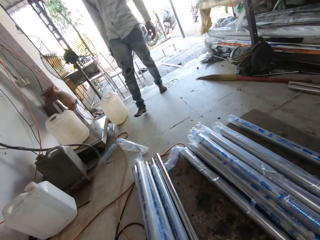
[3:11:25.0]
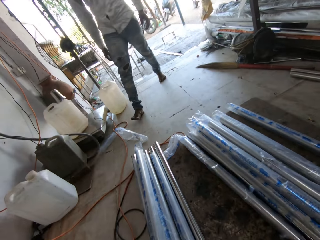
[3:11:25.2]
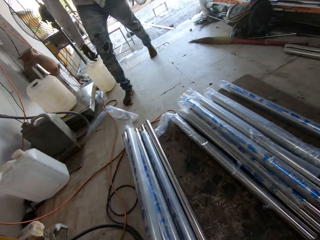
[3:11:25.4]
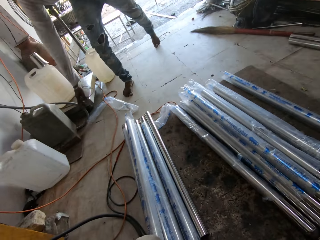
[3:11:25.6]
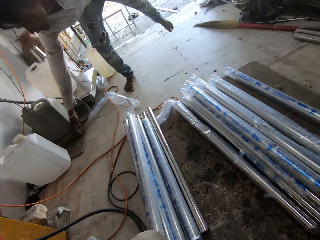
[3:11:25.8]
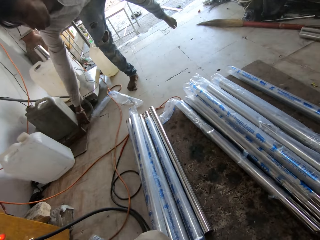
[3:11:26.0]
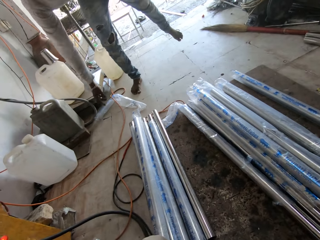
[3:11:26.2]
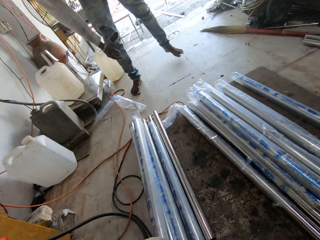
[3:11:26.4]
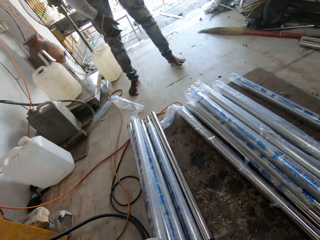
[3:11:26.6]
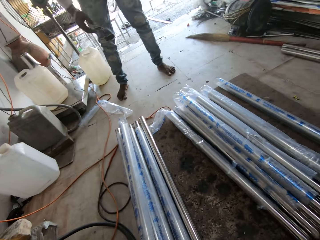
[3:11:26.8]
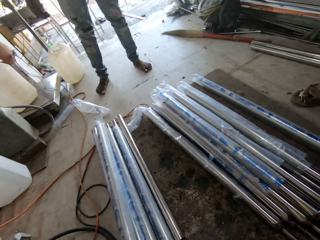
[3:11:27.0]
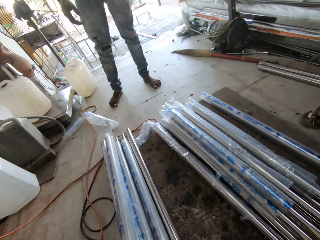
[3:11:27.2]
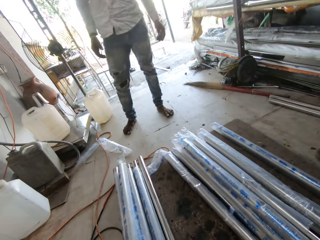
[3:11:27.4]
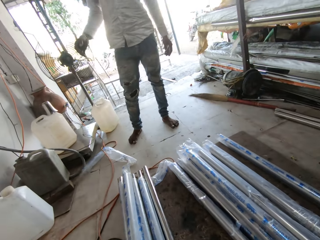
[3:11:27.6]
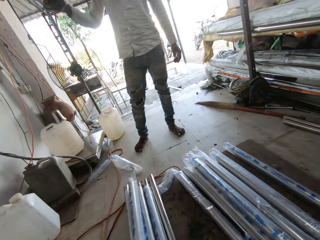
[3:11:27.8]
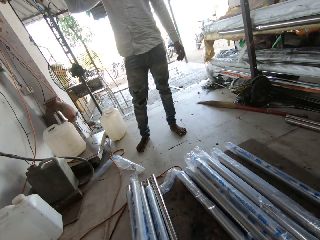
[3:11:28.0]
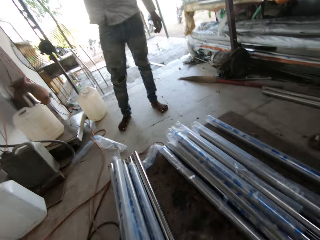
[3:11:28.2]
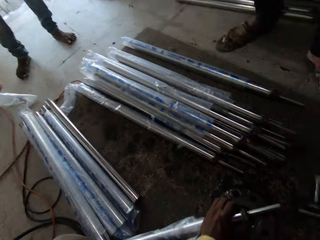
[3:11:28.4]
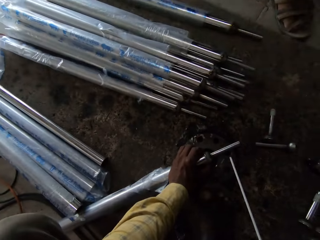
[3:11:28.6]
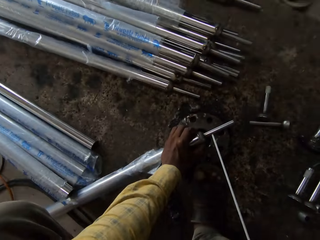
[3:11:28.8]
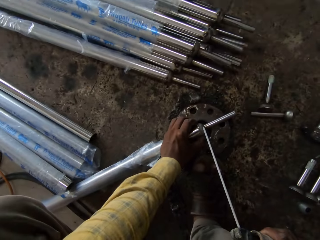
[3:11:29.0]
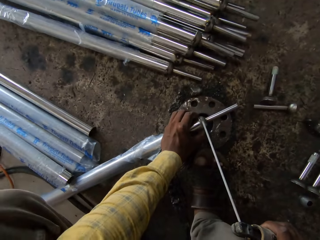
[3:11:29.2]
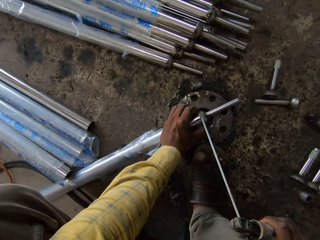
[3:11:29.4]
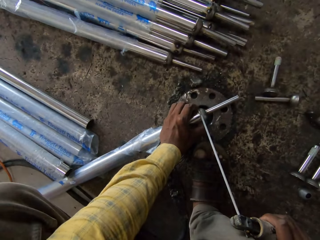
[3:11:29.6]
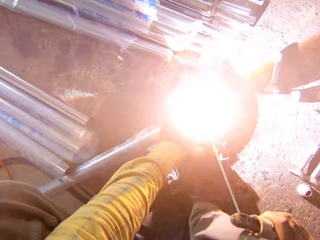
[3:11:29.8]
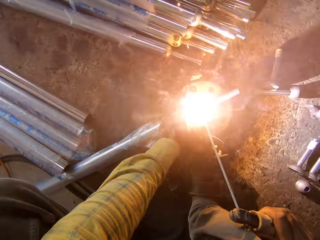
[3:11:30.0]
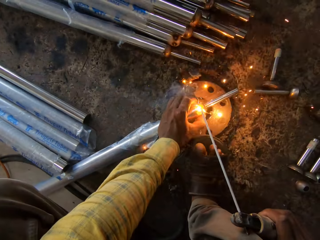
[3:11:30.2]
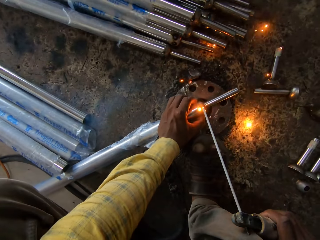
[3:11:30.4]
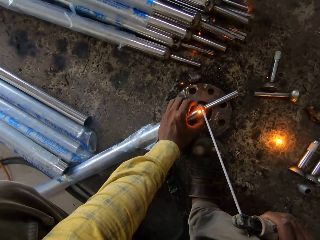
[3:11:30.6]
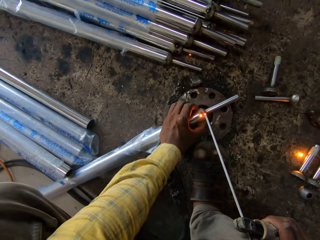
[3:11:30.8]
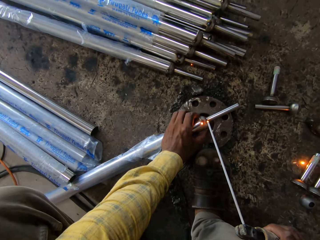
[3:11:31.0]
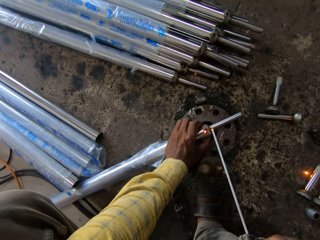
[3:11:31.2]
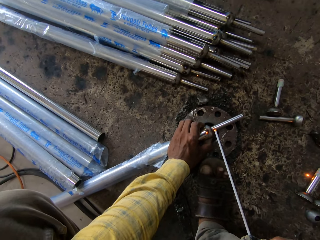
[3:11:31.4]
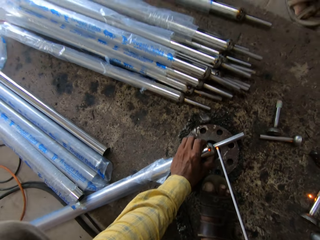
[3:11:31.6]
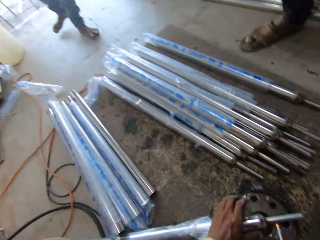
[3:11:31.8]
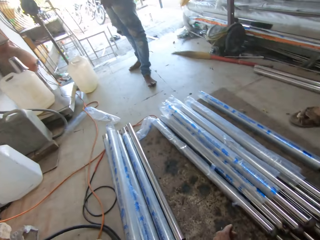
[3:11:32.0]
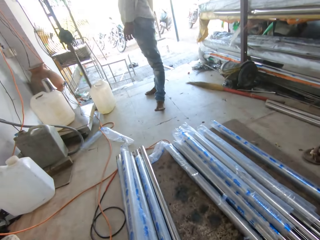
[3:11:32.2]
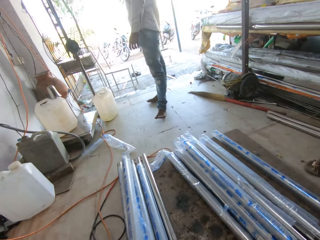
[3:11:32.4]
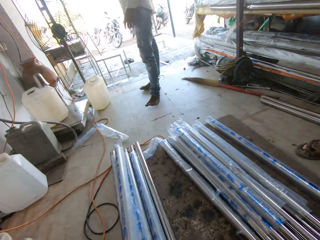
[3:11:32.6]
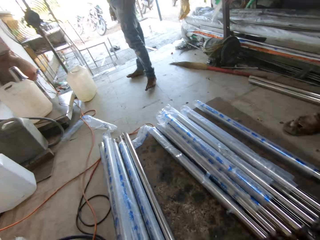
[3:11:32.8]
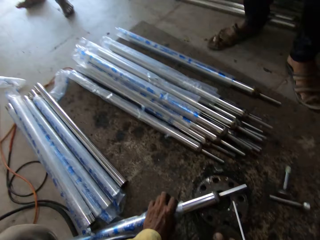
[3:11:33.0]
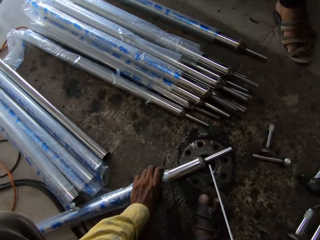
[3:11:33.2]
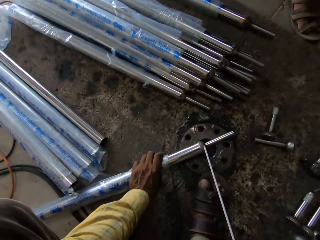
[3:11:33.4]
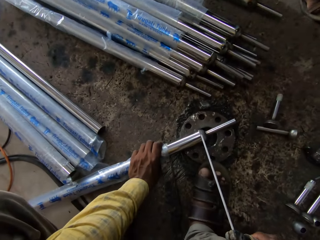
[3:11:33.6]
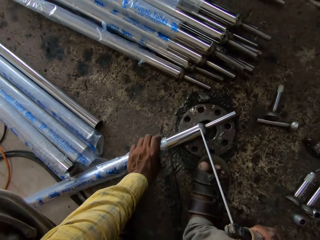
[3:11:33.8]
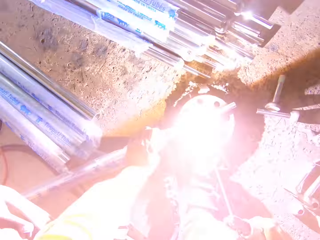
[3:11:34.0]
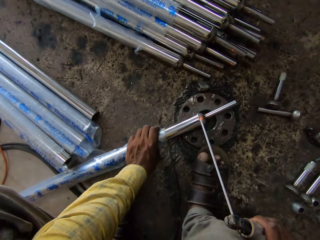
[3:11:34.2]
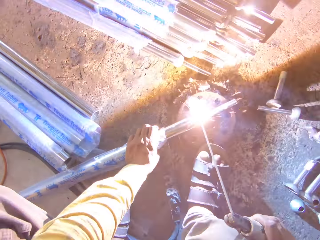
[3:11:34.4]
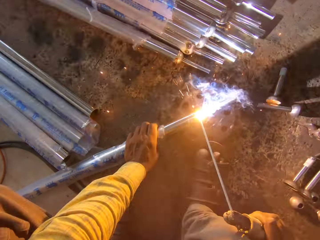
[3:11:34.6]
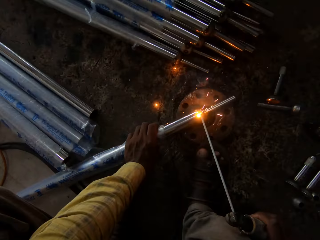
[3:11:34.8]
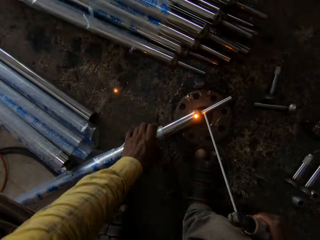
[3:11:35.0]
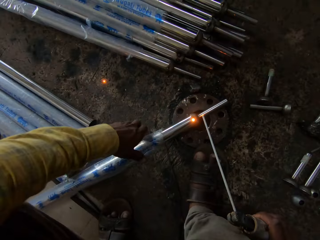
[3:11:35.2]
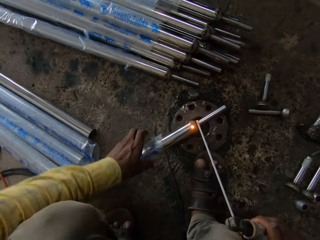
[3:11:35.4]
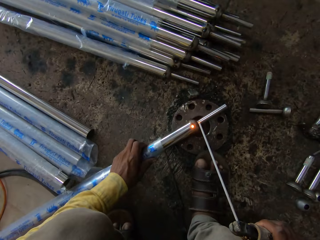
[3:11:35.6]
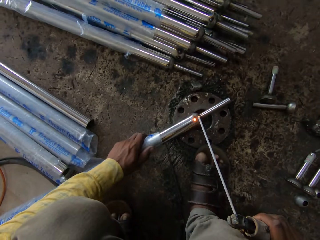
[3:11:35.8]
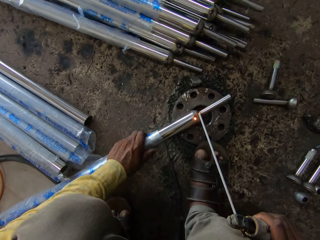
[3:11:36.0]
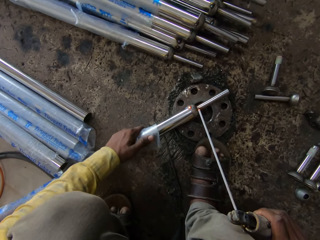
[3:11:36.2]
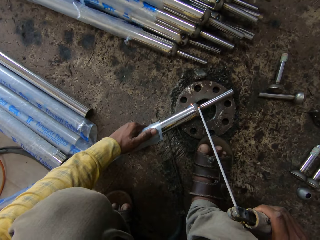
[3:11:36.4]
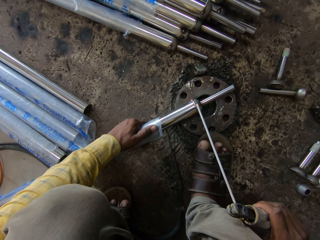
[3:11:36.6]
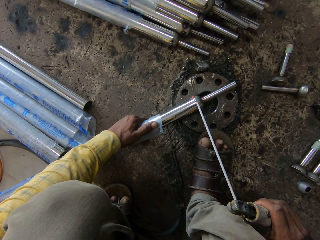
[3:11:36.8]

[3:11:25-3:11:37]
The camera wearer looks around the workshop. They weld a metal. They converse.

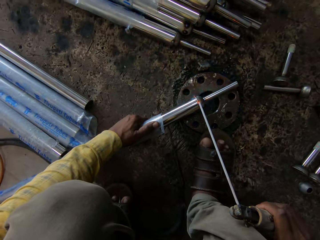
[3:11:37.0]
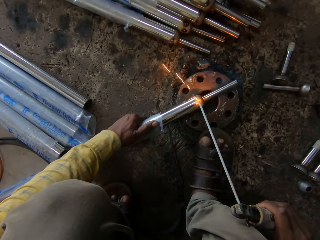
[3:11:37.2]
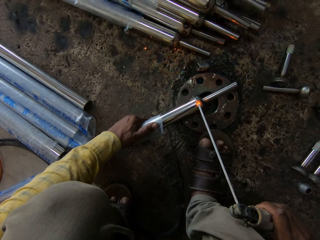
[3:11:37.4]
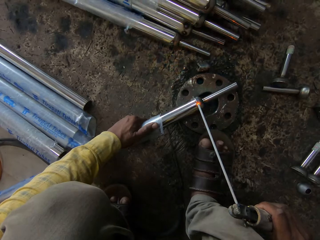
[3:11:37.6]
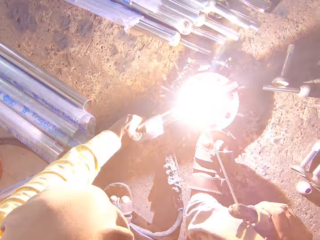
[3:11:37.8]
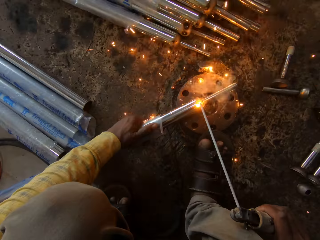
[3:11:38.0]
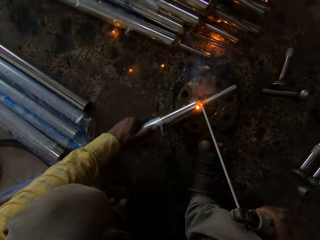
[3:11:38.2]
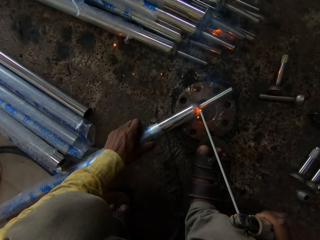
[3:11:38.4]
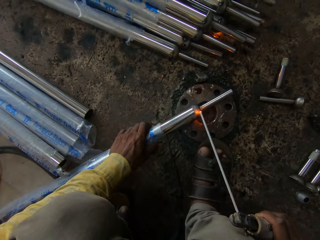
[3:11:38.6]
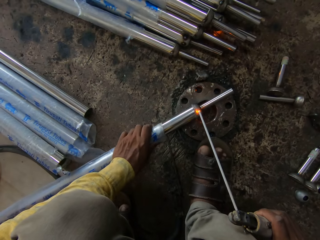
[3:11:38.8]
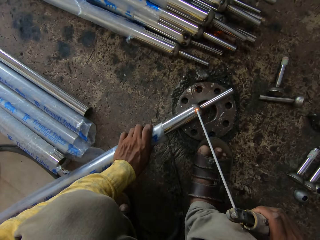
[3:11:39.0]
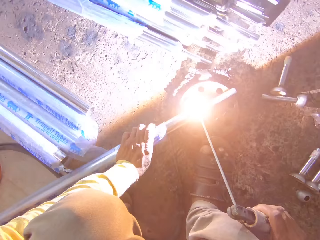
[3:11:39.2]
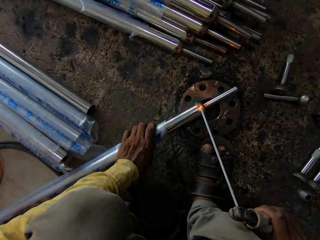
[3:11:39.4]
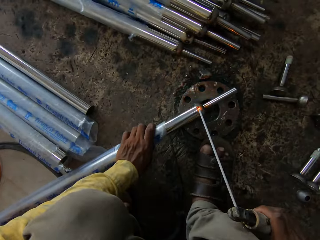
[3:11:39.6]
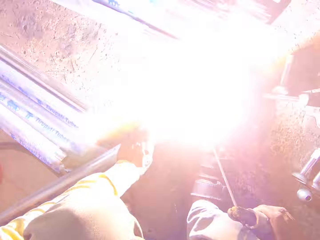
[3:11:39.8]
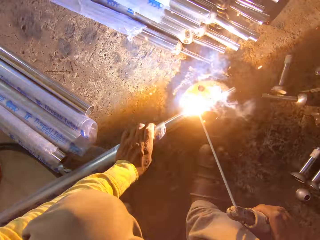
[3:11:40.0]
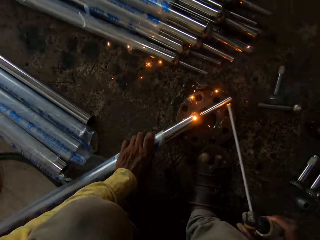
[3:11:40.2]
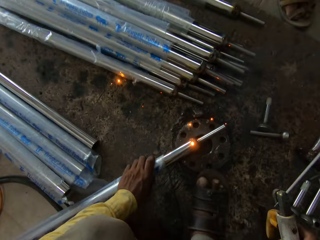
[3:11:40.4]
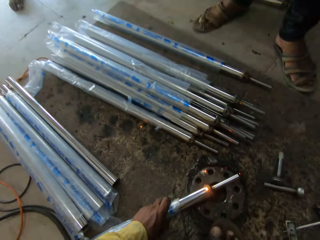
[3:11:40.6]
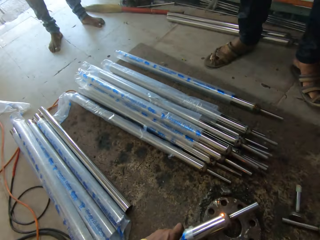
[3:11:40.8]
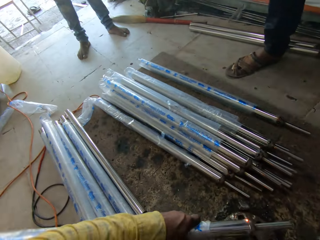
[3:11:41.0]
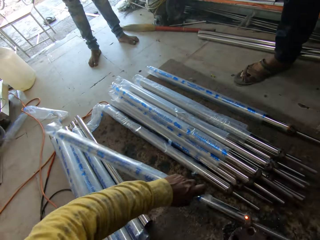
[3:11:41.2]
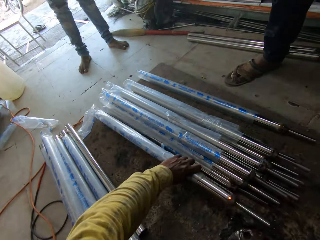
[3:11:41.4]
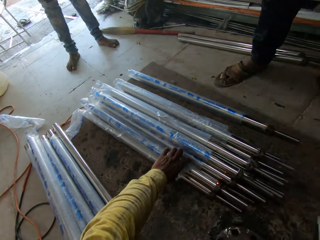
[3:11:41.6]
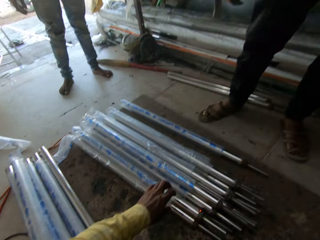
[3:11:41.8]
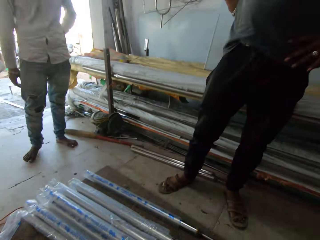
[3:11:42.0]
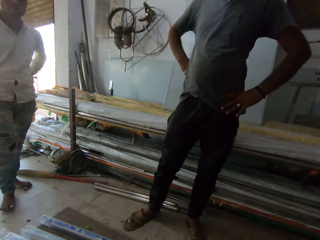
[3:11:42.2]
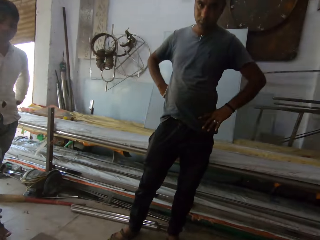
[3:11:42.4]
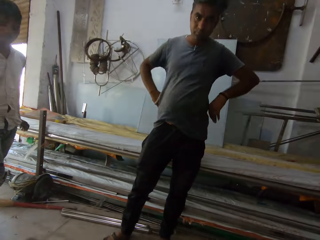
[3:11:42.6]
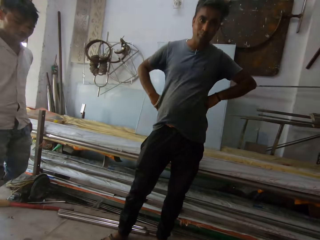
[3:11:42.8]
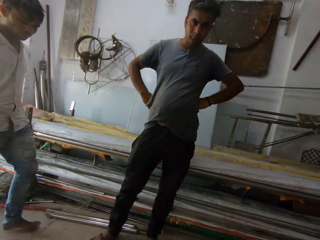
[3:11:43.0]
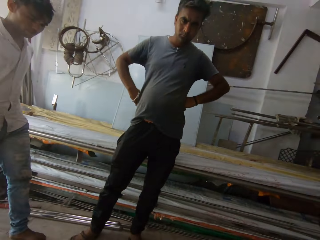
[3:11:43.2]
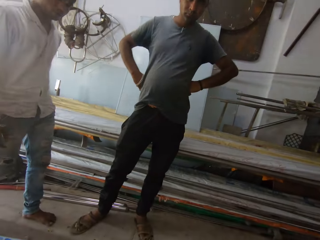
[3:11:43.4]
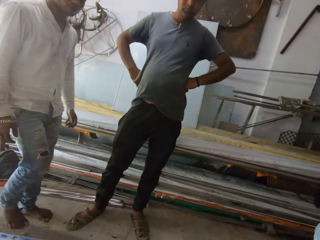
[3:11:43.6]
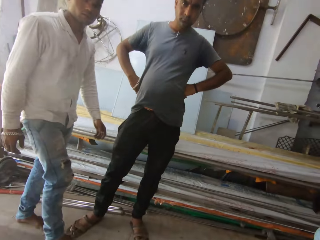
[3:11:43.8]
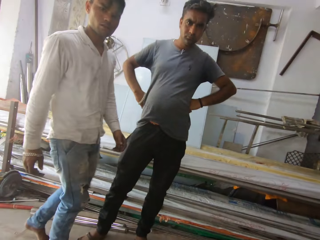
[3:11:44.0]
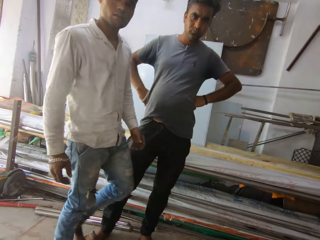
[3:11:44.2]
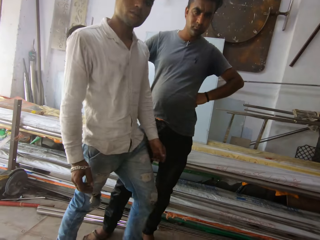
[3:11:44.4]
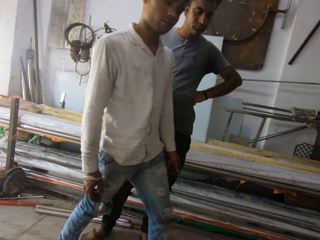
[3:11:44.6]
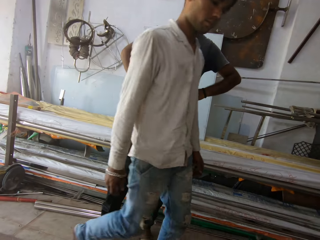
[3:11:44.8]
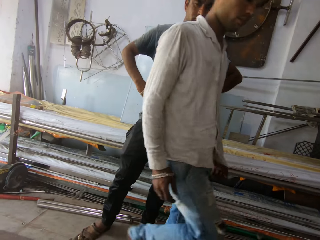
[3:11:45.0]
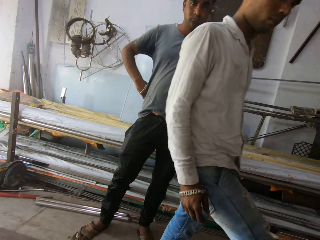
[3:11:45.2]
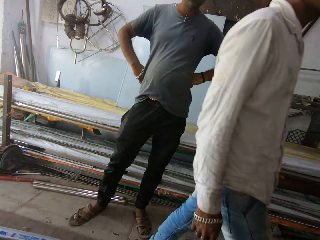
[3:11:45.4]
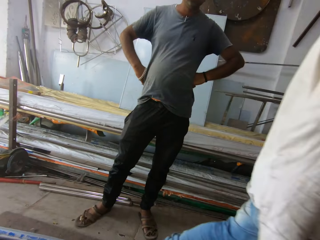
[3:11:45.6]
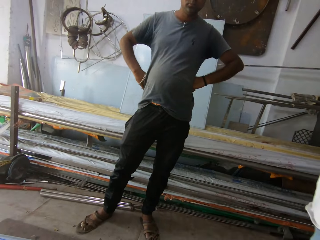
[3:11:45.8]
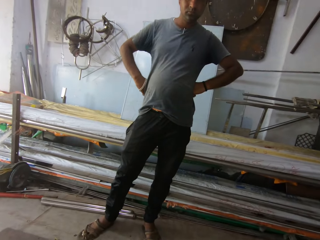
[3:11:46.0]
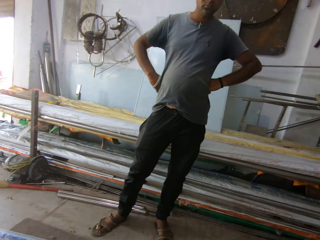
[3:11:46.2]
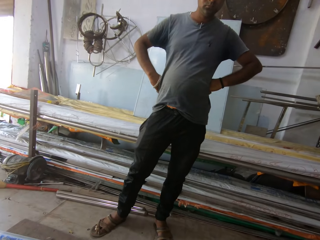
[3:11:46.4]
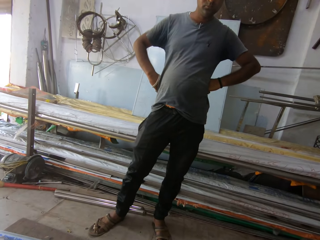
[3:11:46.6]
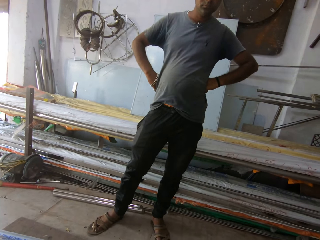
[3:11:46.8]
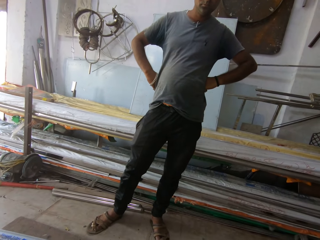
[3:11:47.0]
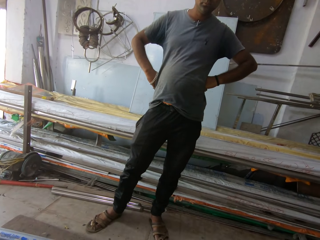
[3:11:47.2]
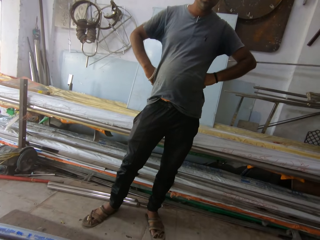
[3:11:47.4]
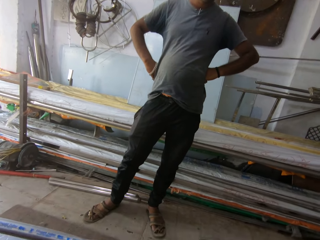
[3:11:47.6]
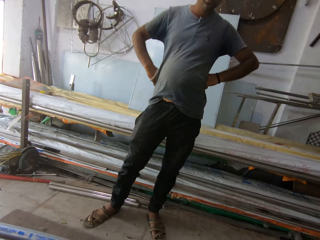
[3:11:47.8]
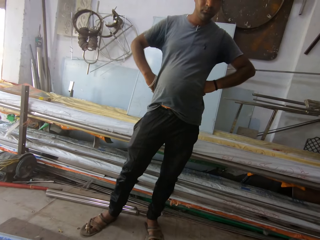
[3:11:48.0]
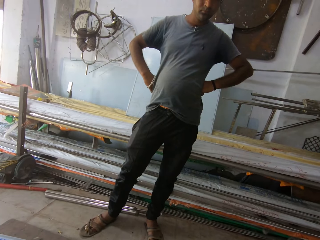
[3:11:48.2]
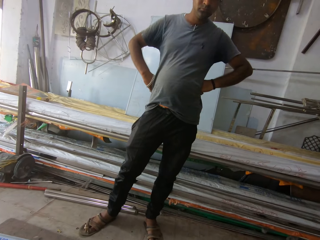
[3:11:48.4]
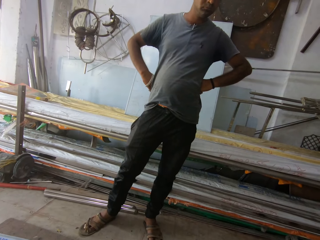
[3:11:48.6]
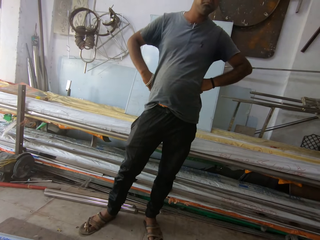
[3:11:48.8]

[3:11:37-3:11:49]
The camera wearer puts the metal down. A man stands in front of the camera. The camera wearer looks around the workshop. Another man walks in the workshop. The camera wearer converses.
